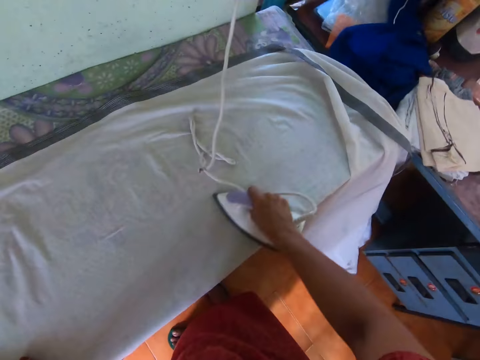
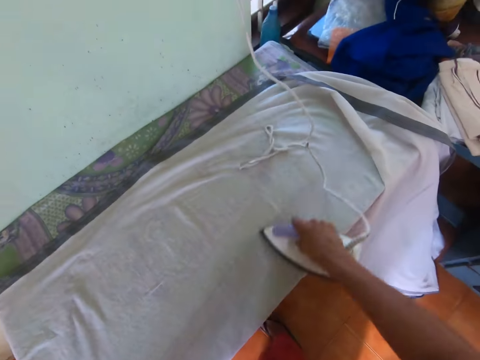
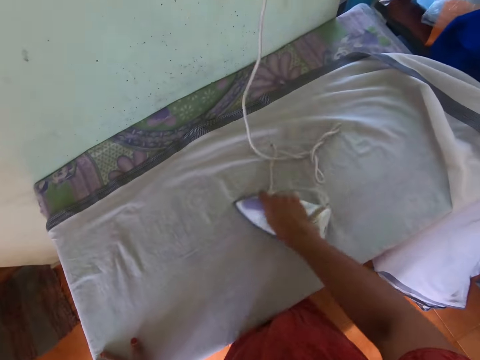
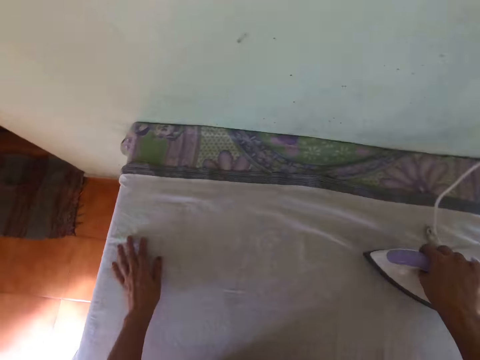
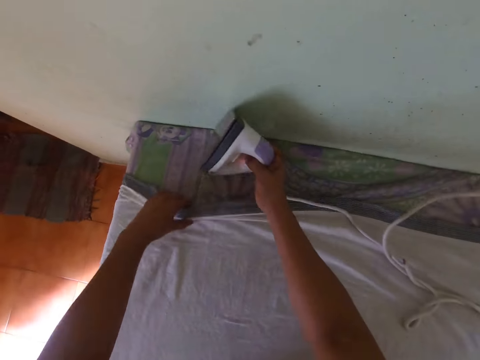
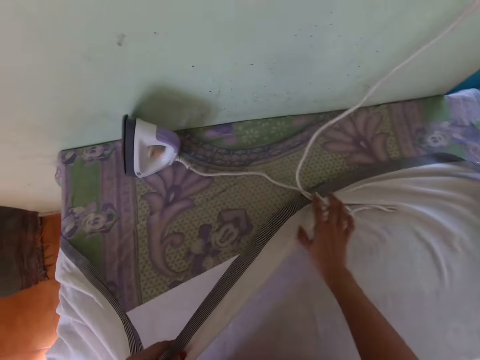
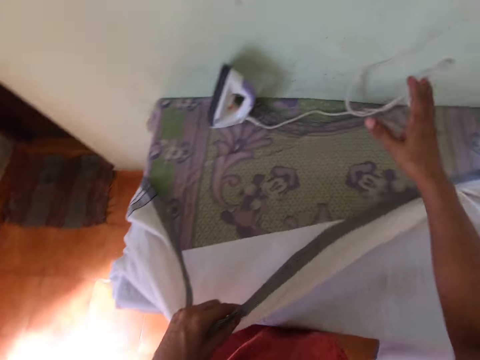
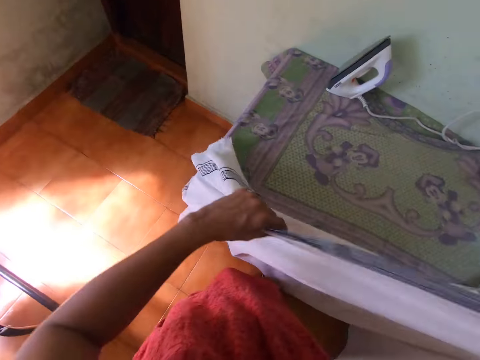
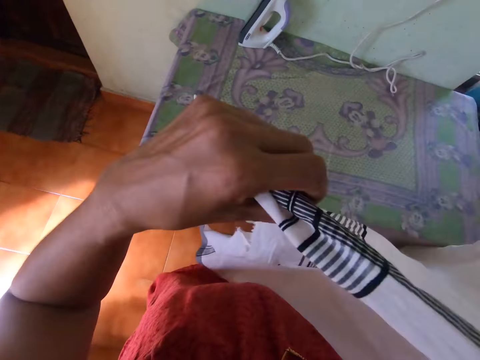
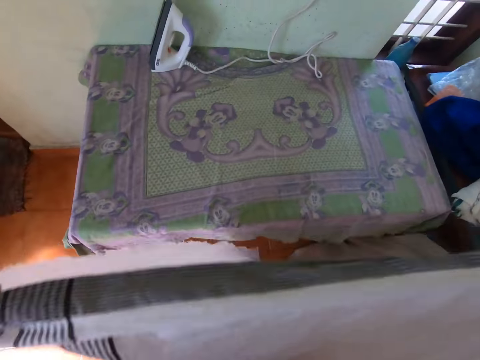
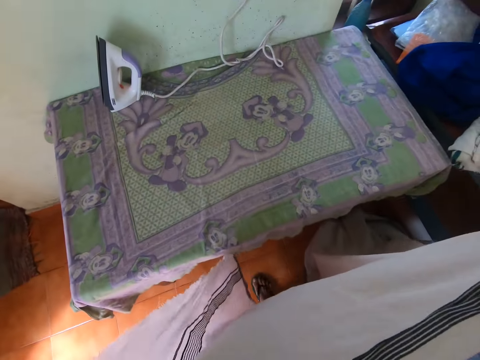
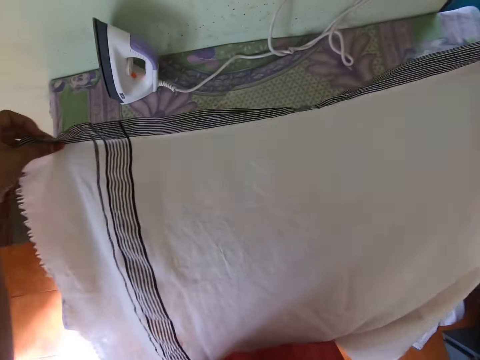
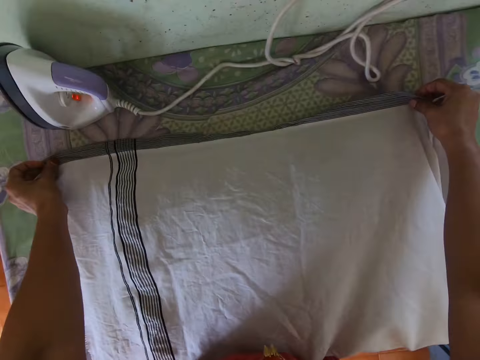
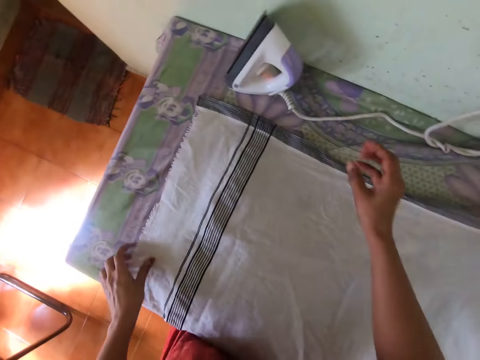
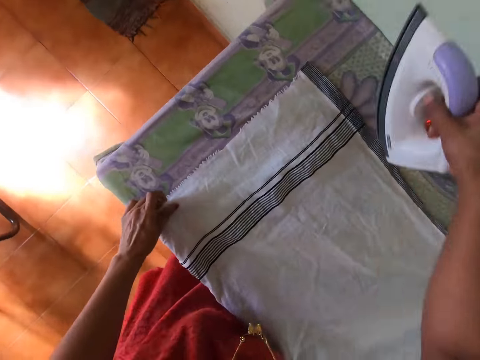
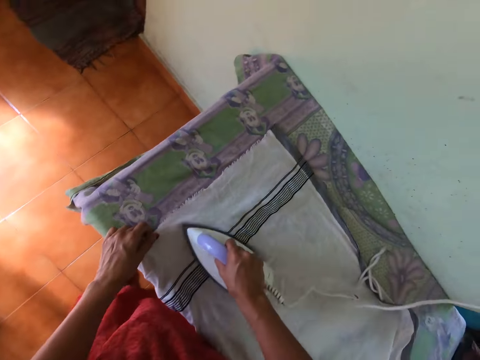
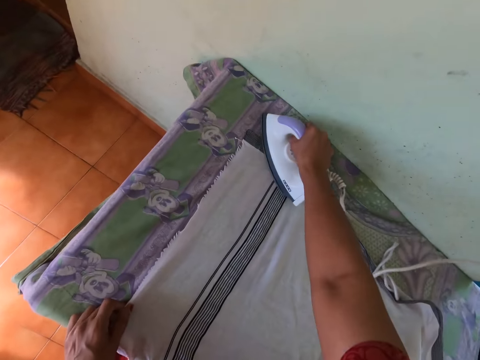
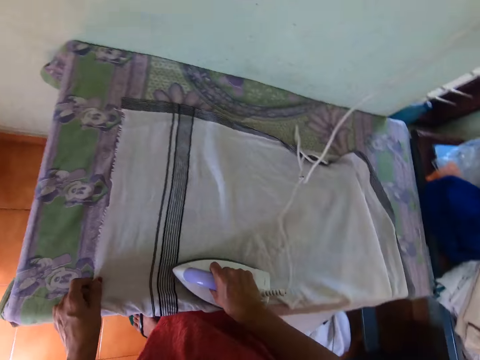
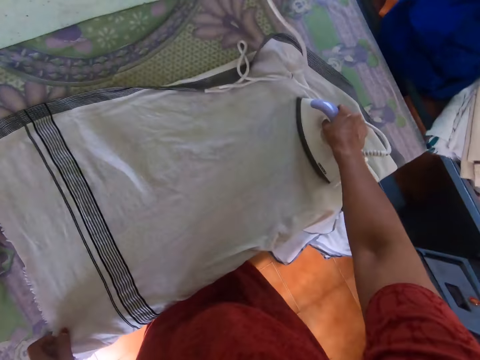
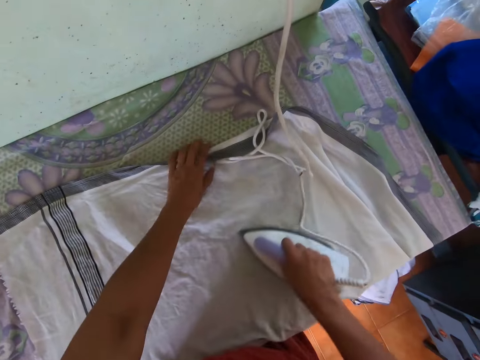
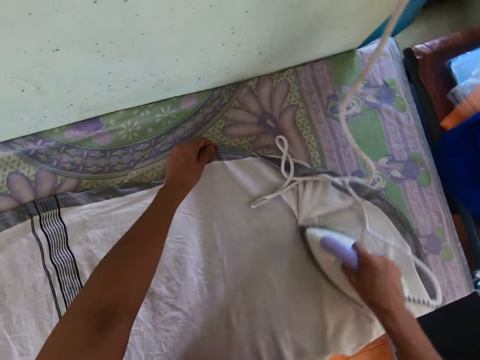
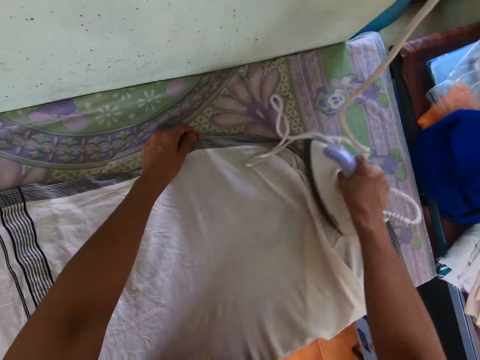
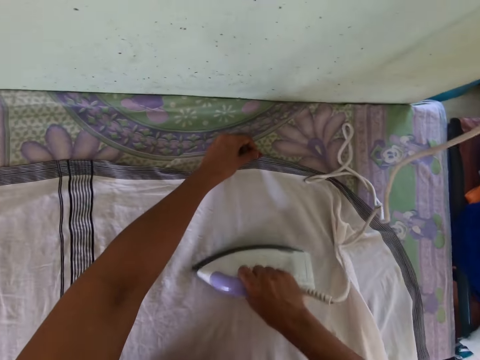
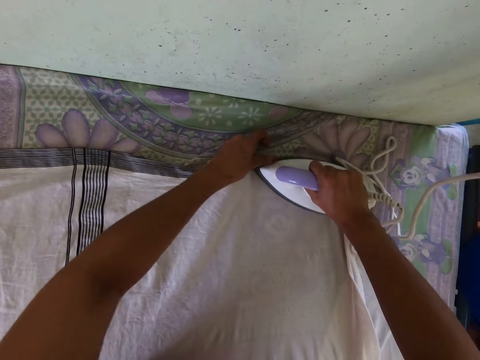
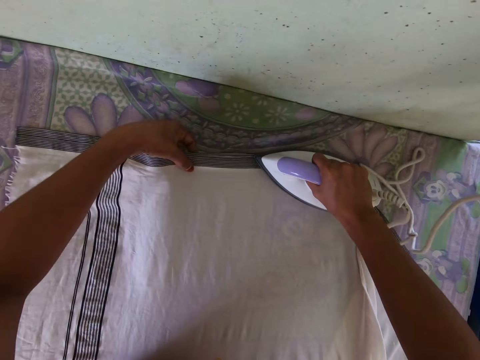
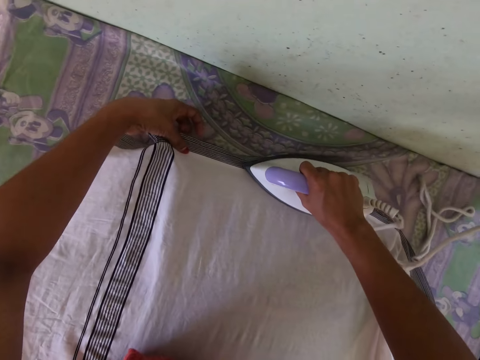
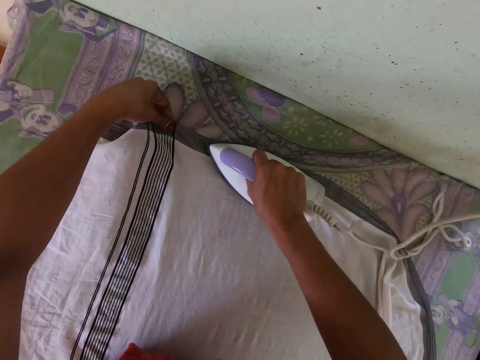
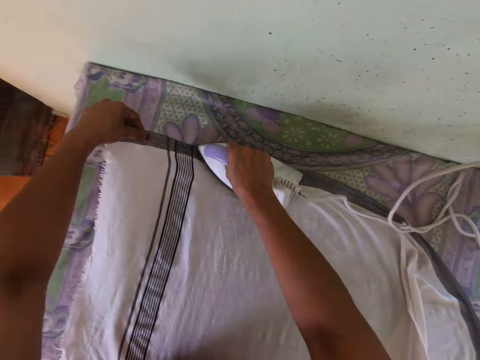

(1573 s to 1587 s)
The camera wearer drops the pressing iron on the table with her right hand. She picks up the cloth with her left hand. She adjusts the pressing iron cable with her right hand. She holds the cloth with both hands. She touches the cloth. She lays the cloth on the pressing table with both hands. She picks up the pressing iron on the pressing table with her right hand. She presses the cloth on the pressing table with the pressing iron in her right hand. She touches the iron. She holds the cloth on the table with her left hand.

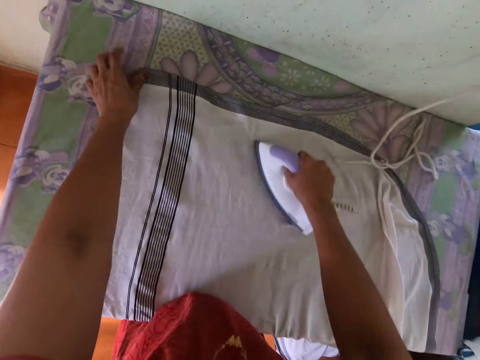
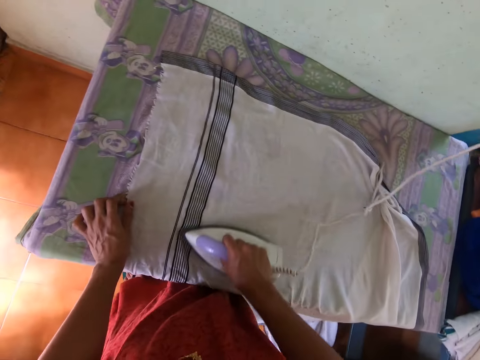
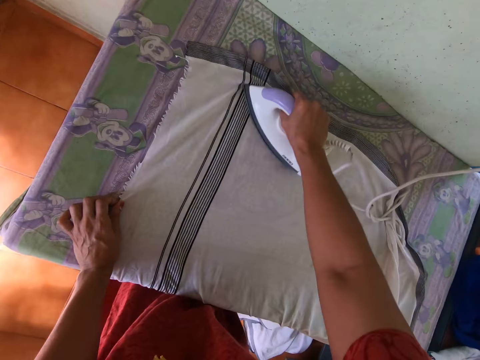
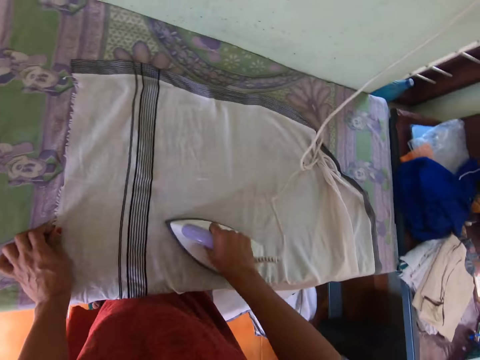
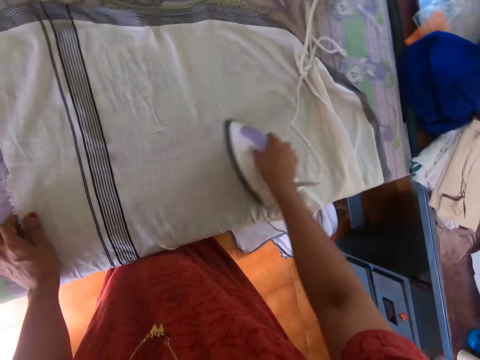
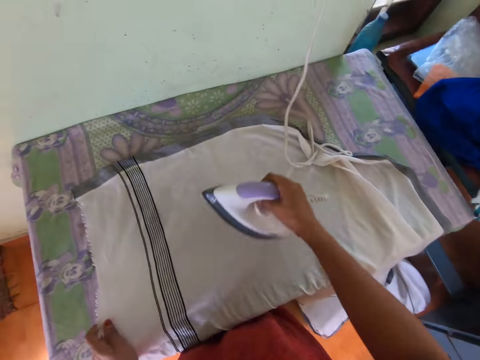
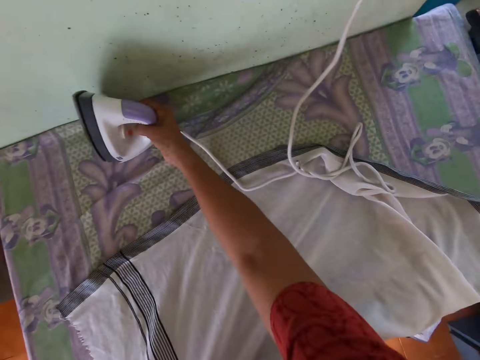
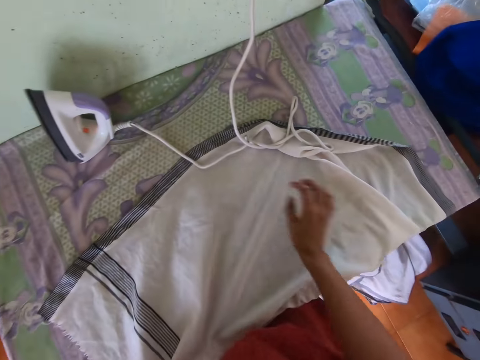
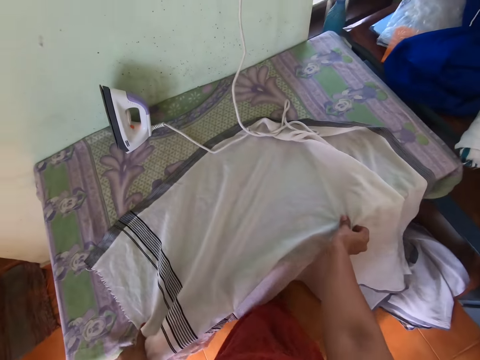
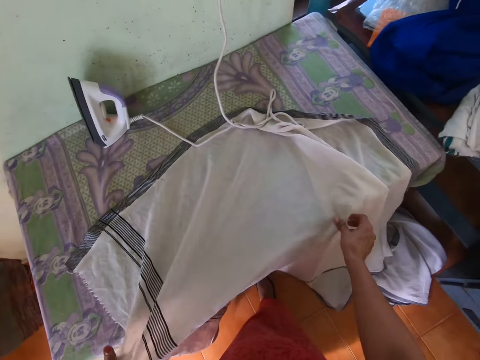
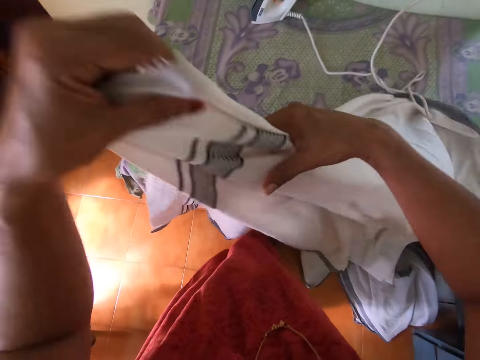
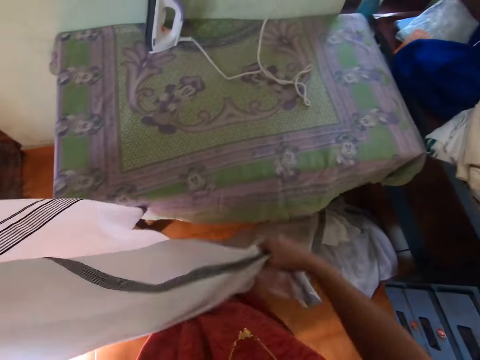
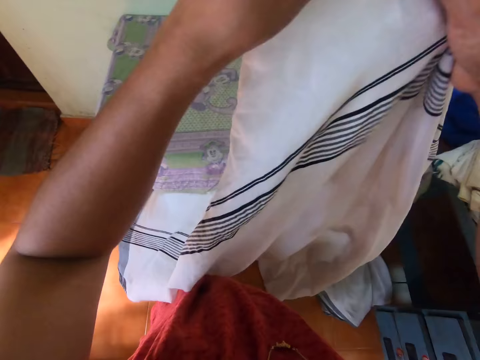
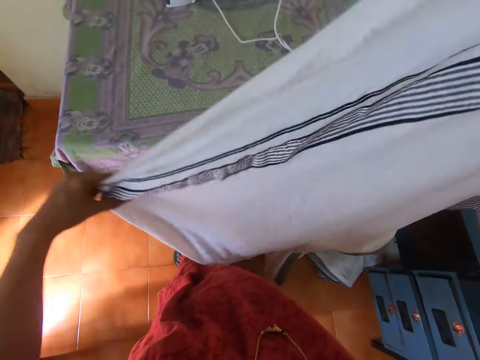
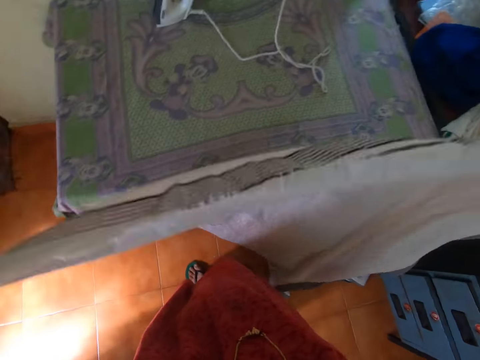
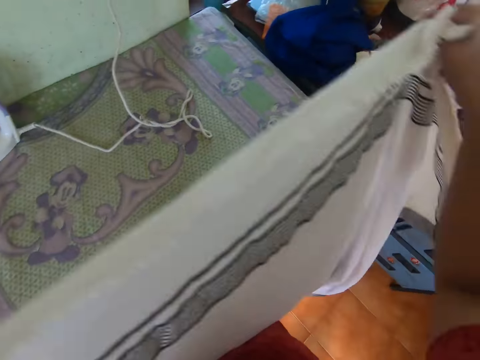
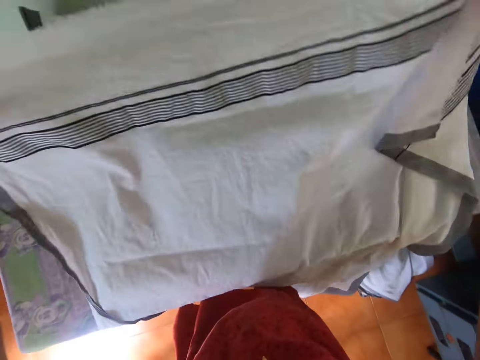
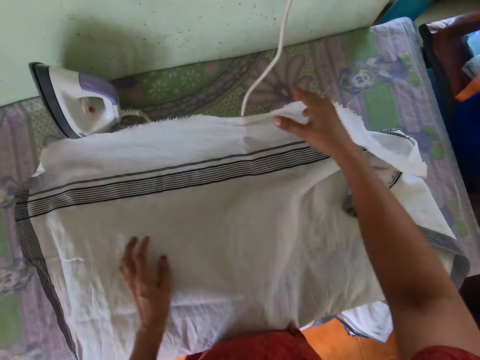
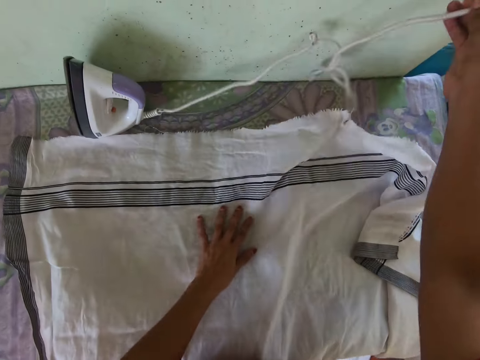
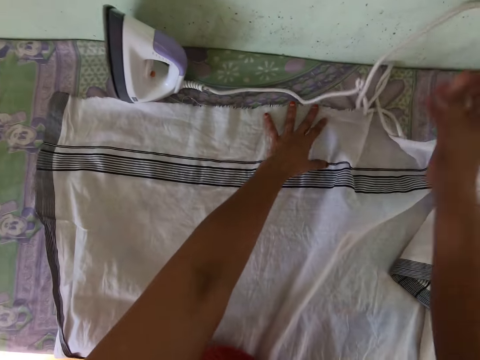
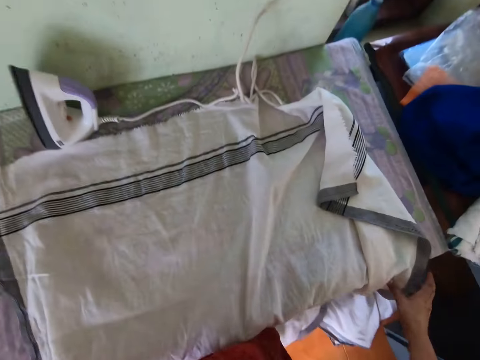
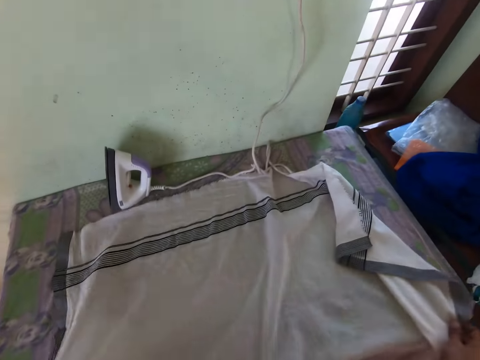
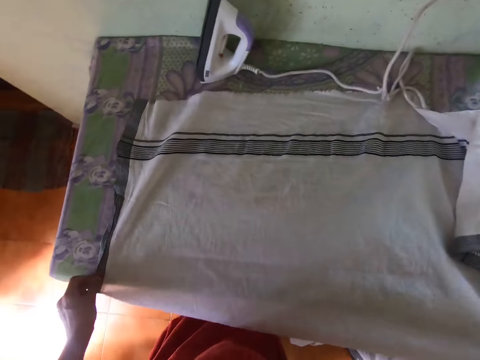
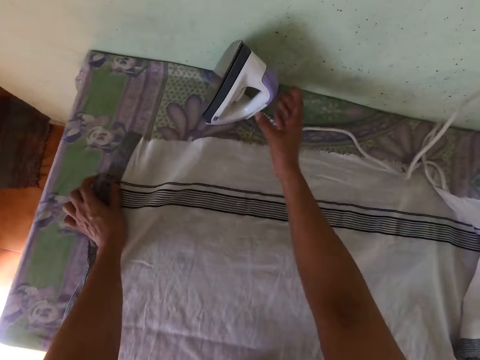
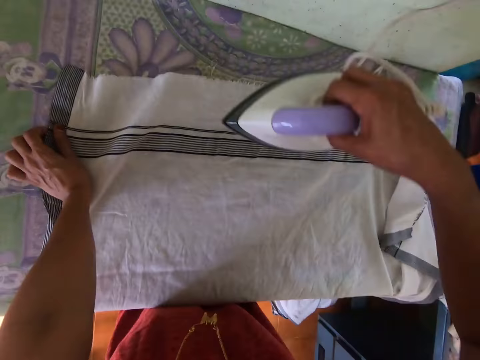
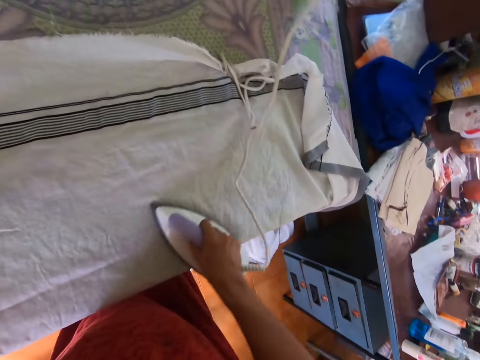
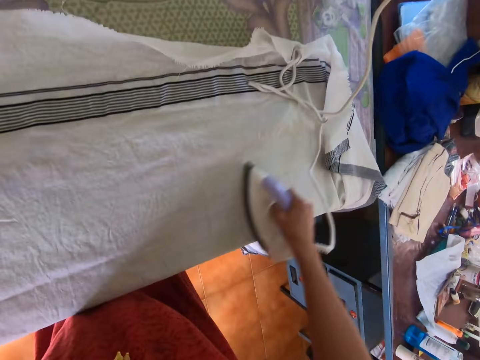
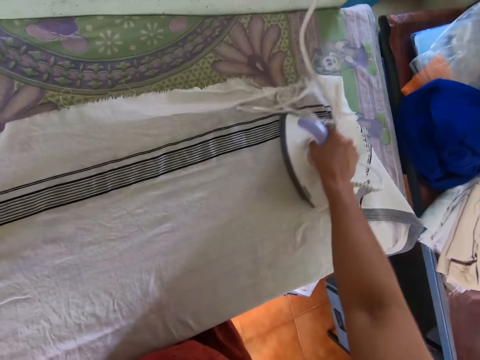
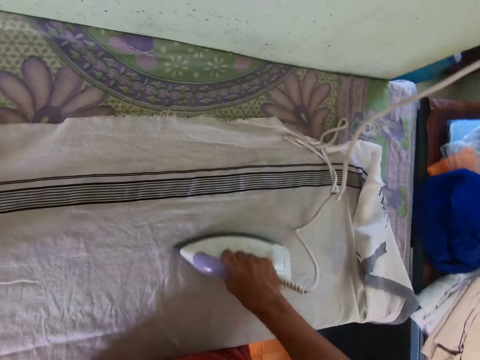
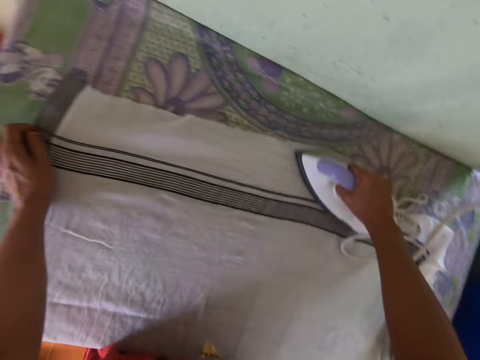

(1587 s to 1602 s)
The camera wearer drops the pressing iron on the table with her right hand. She touches the cloth. She picks up the cloth on the pressing table with both hands. She lays the cloth on the pressing table with both hands. She adjusts the pressing iron cable with her right hand. She stretches the cloth on the table with her left hand. She adjusts the cloth on the table with both hands. She picks up the cloth on the pressing table with her right hand. She presses the cloth on the pressing table with the pressing iron in her right hand. She touches the iron.
